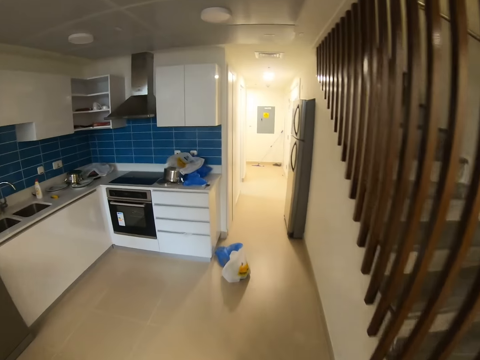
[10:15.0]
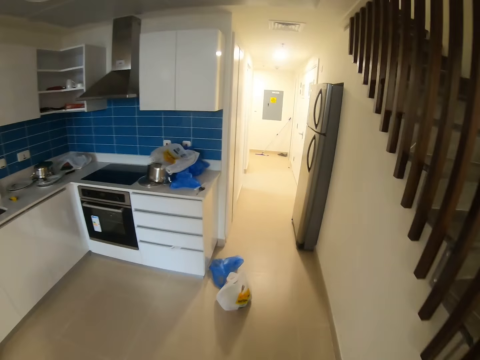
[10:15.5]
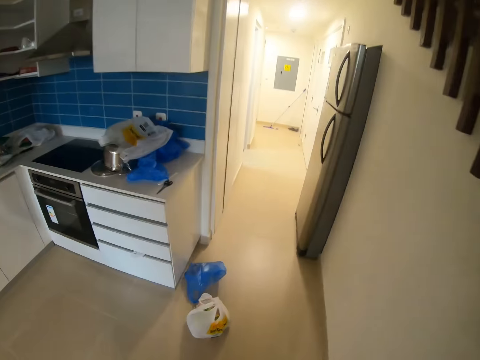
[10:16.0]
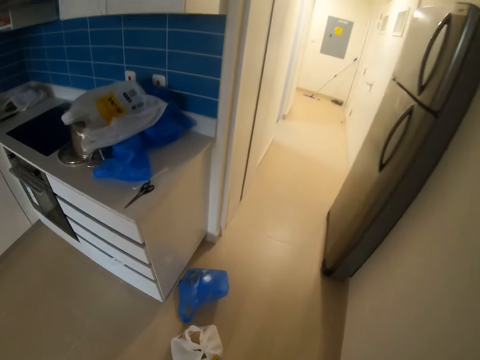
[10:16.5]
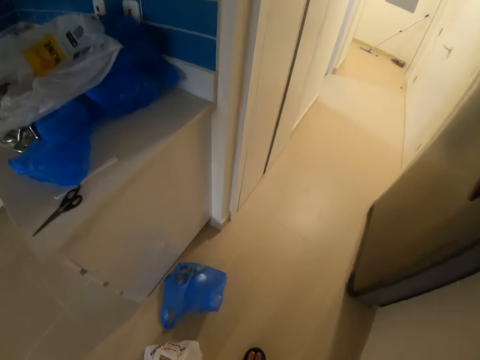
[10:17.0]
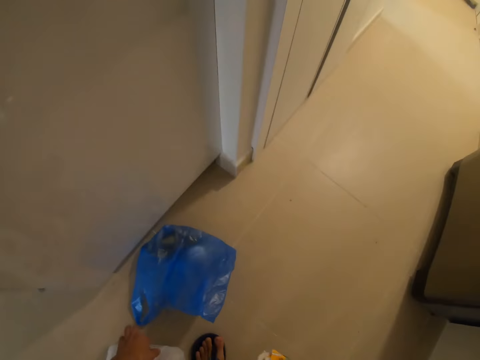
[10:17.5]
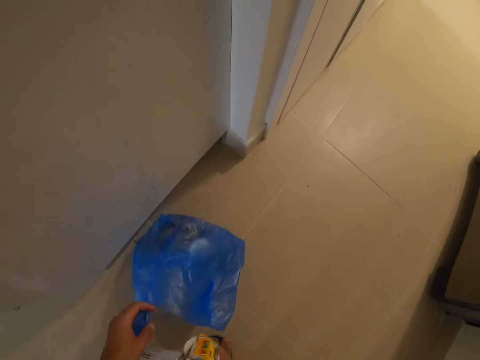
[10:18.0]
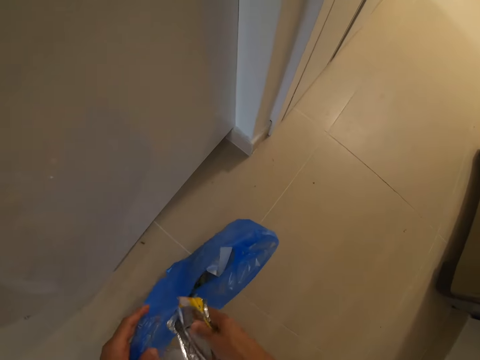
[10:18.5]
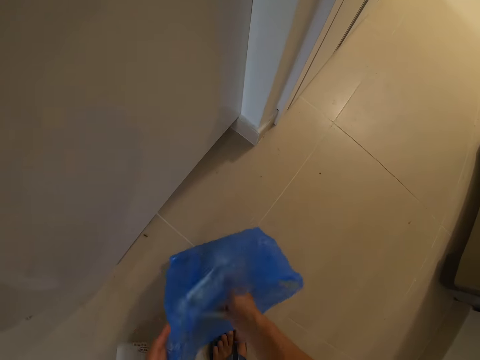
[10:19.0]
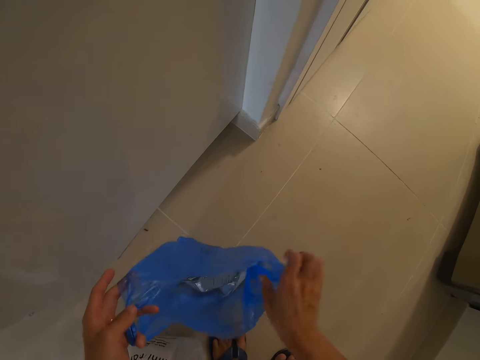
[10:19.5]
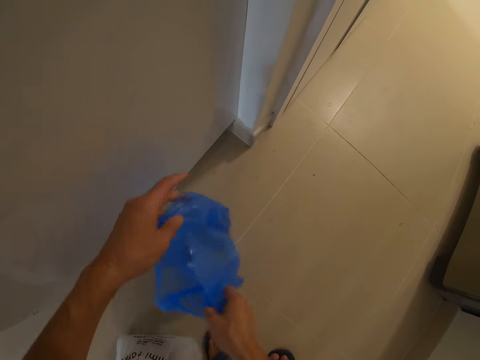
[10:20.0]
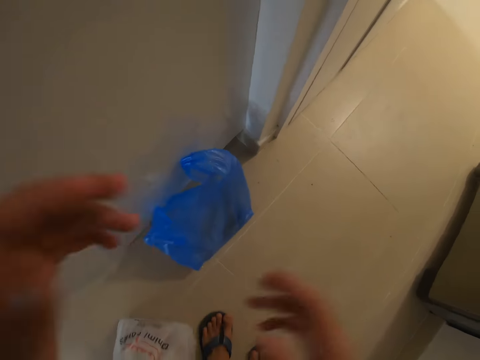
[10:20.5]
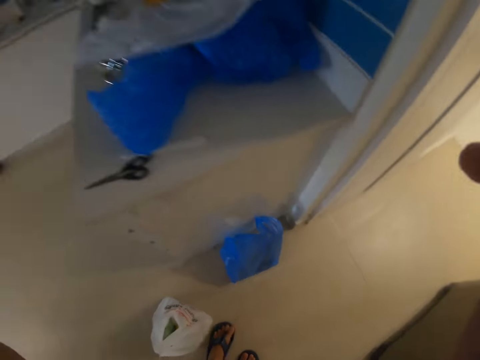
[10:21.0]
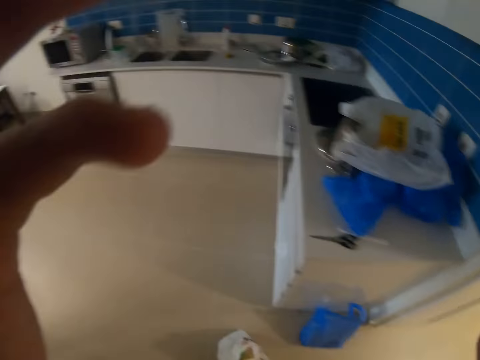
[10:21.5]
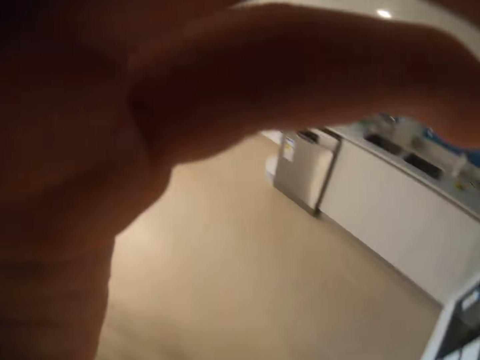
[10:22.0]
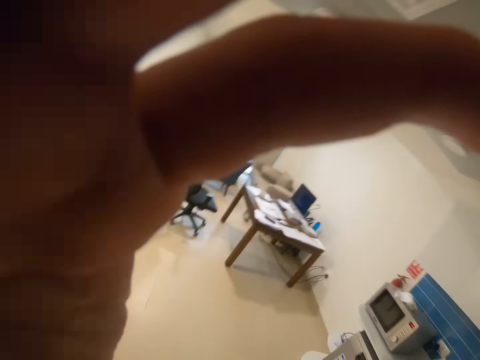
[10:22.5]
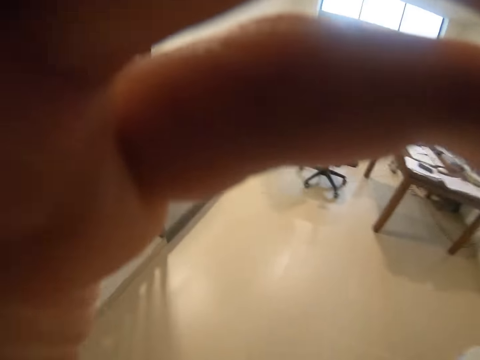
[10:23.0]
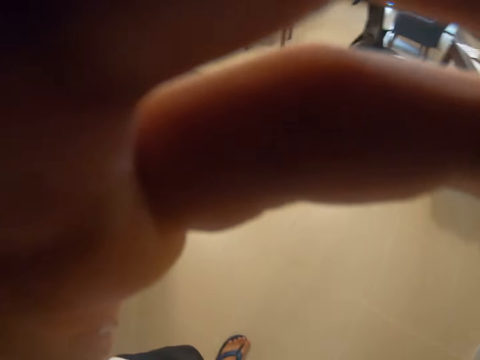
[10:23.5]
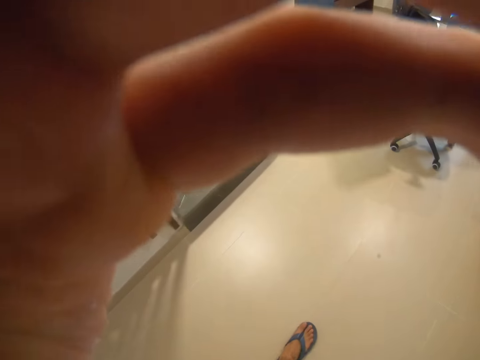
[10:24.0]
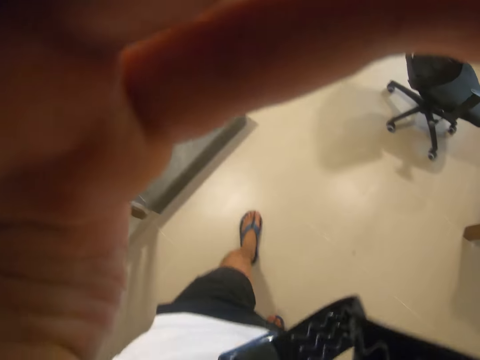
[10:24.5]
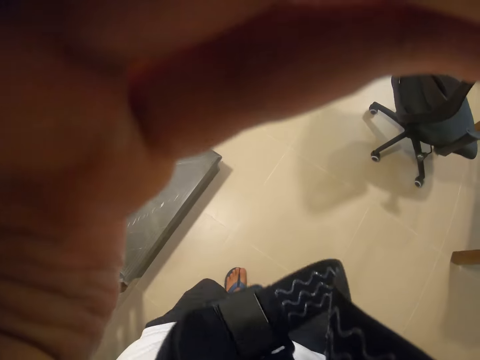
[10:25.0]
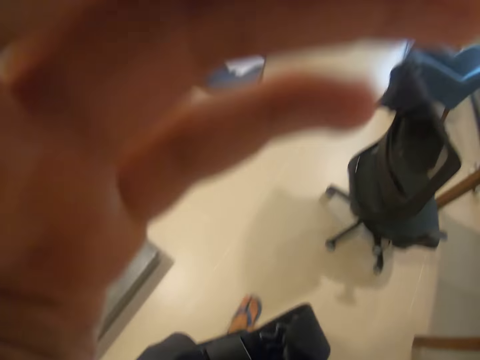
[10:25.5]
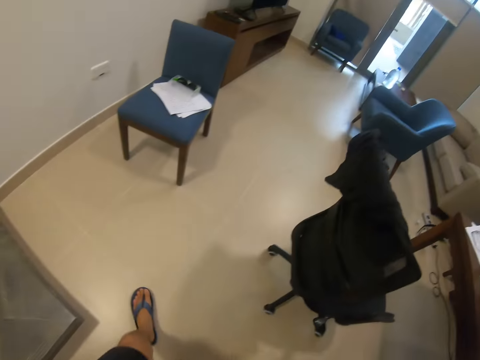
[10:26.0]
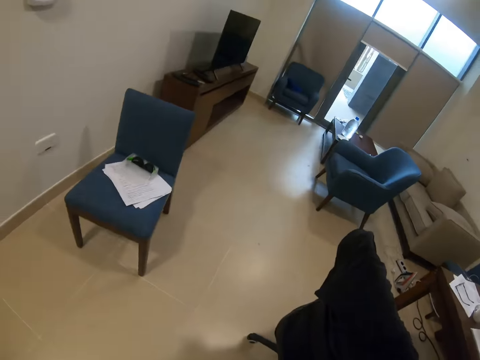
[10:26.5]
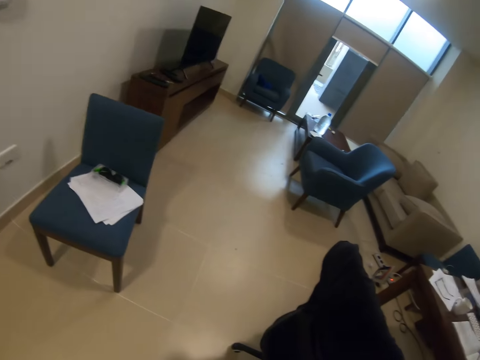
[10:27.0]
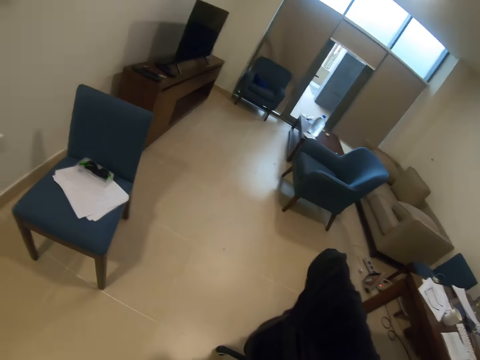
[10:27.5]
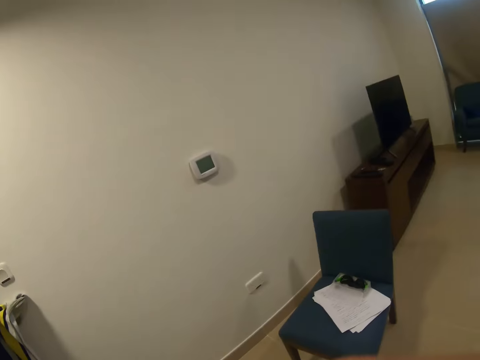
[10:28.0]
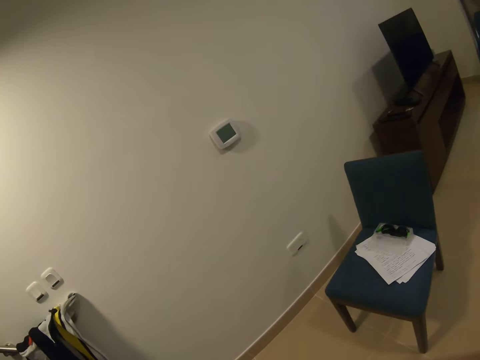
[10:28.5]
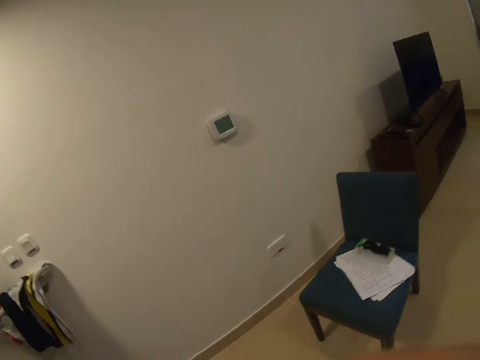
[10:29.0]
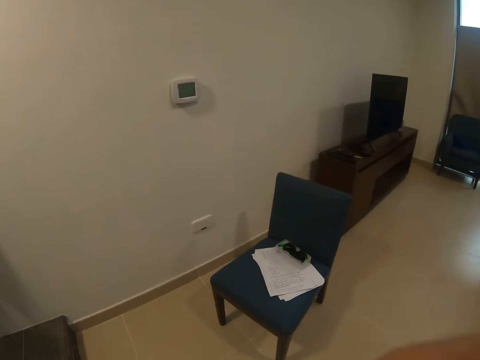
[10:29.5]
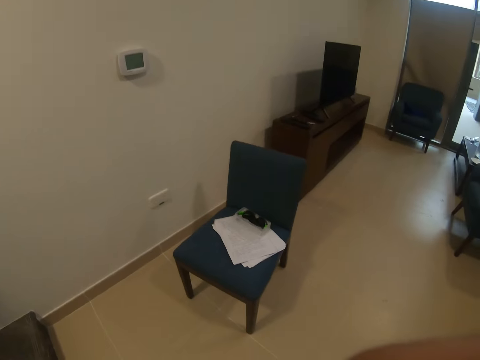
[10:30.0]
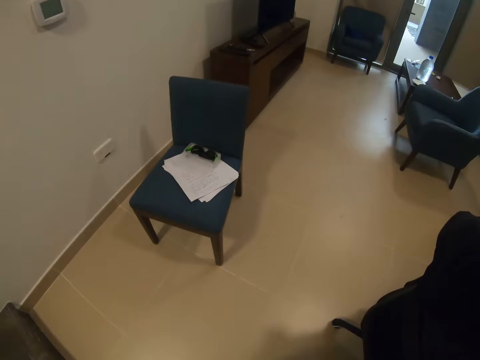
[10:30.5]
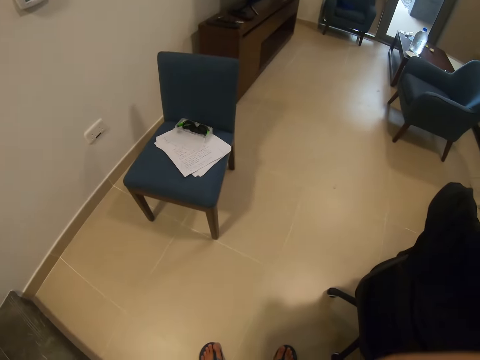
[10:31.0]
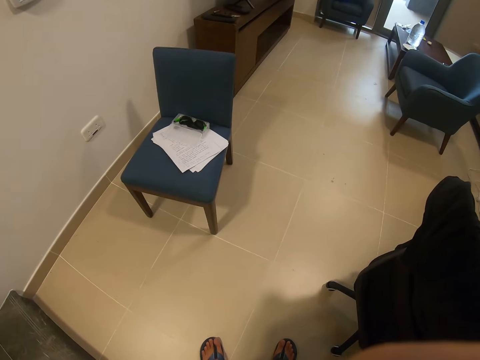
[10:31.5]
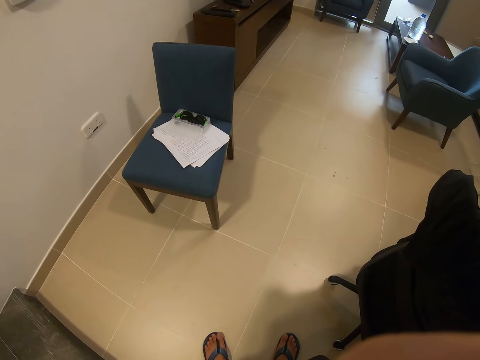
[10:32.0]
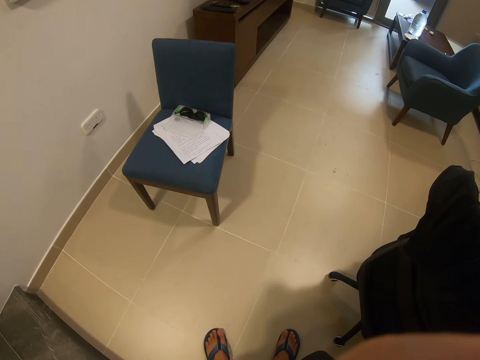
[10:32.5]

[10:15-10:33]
The camera wearer puts the leftovers in a paper bin or polythene bag. He raises both hands to the camera, fixes his camera with his hands, and begins to walk. He withdraws both hands from the camera and stops walking.
